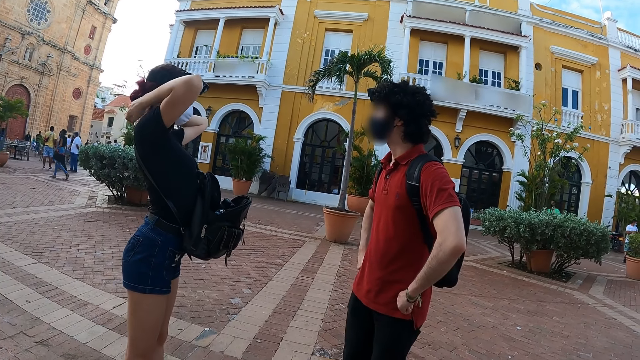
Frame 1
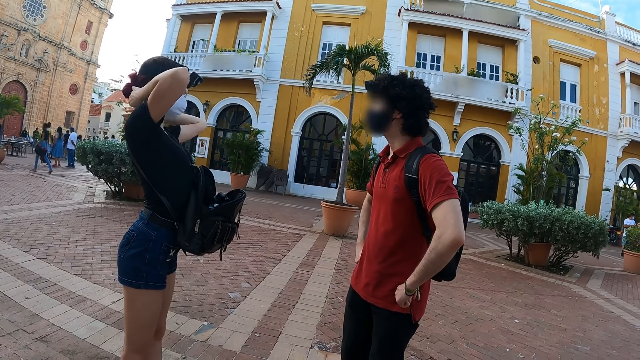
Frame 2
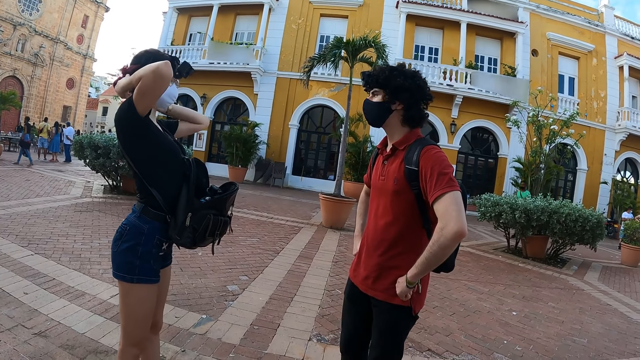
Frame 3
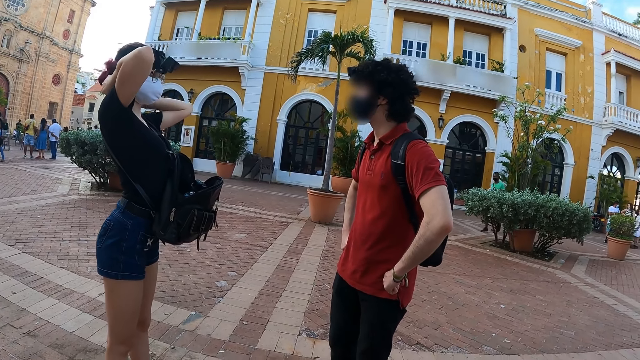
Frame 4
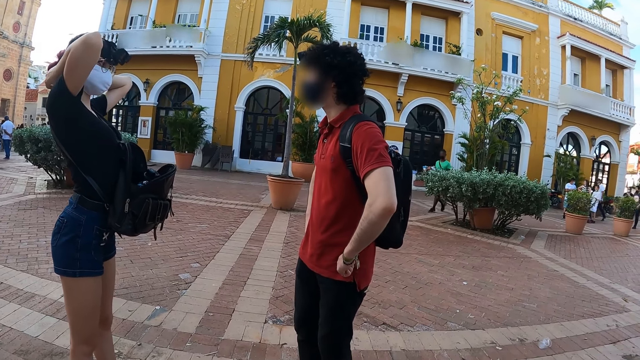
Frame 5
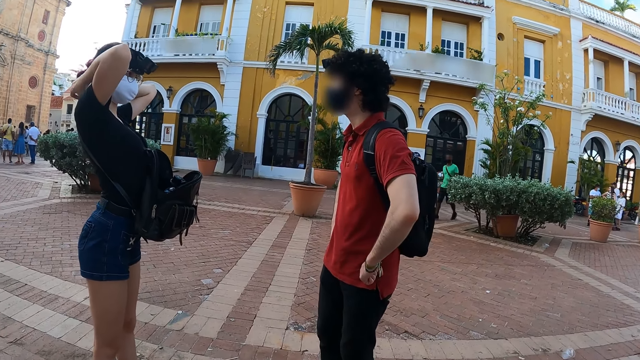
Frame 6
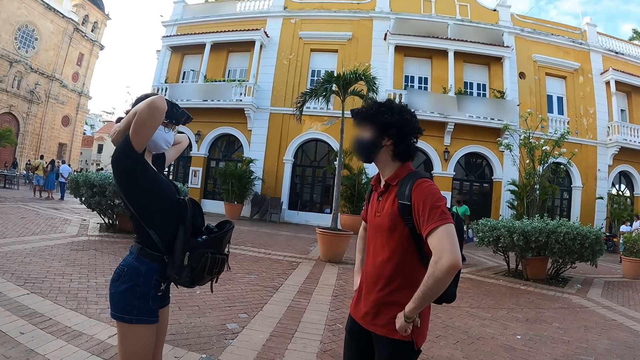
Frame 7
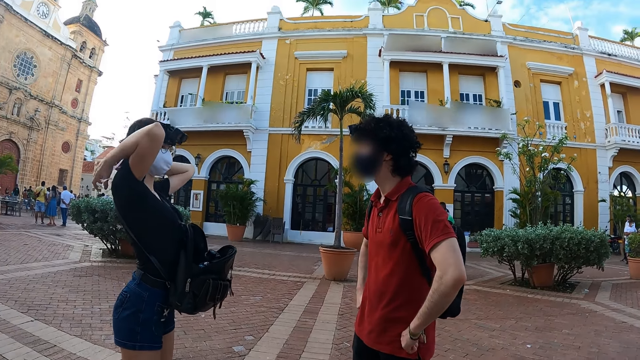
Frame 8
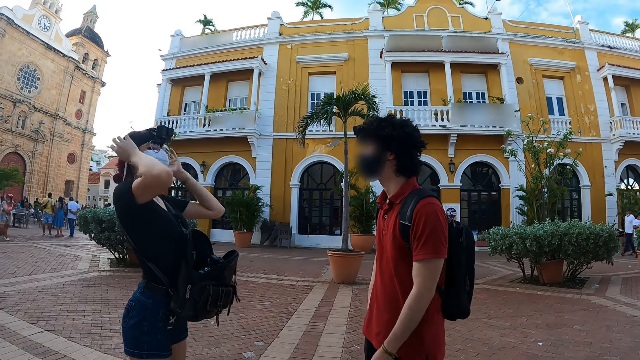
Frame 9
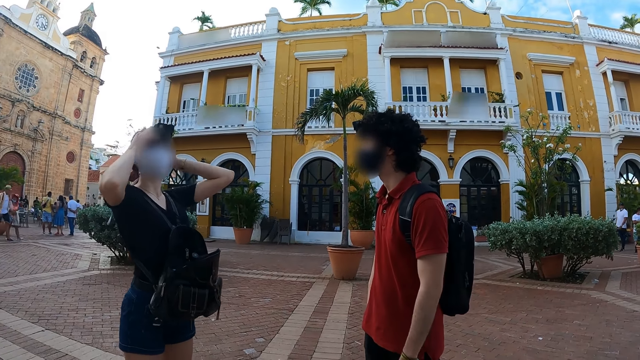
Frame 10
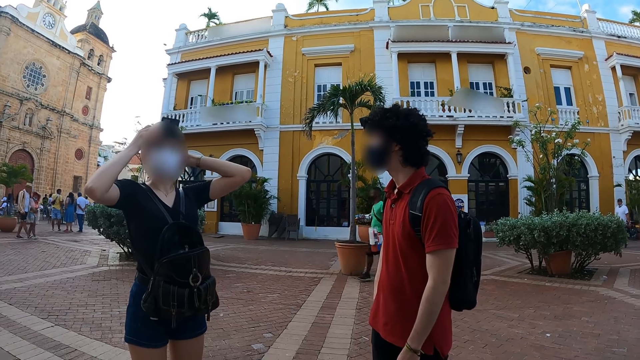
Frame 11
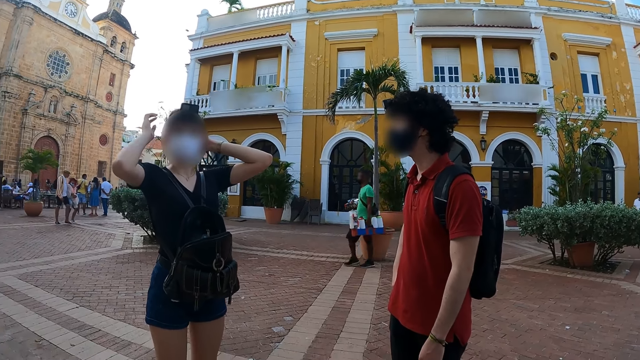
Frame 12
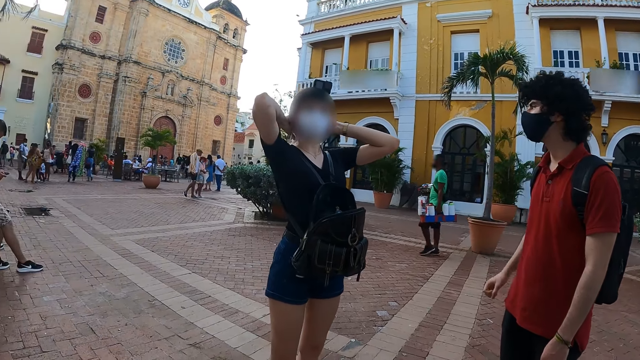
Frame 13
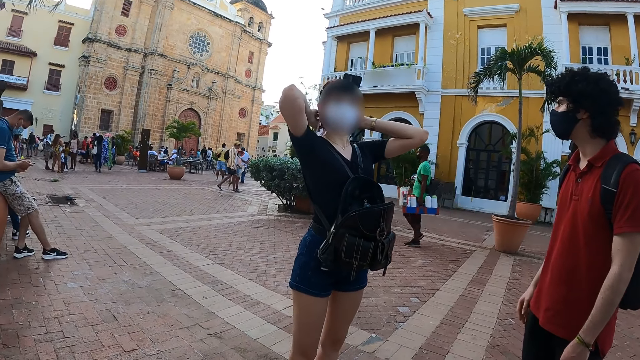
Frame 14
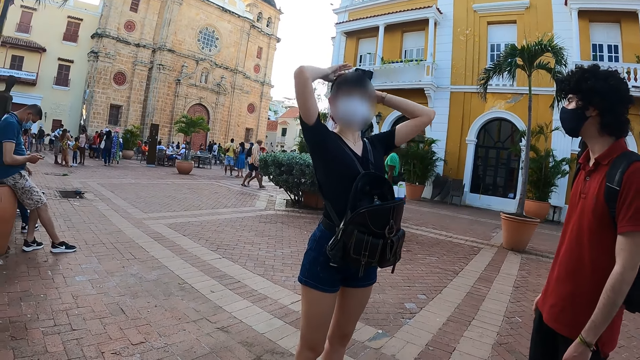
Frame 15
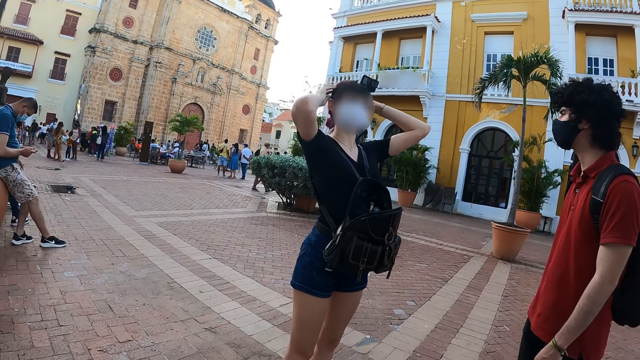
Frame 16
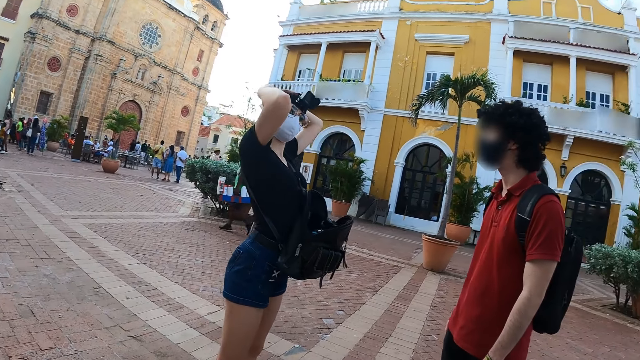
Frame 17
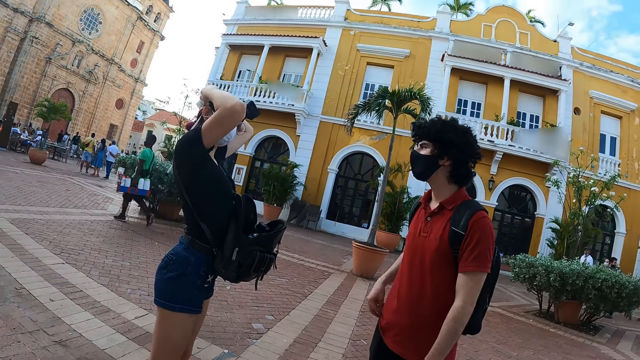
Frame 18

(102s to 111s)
The man stands arms akimbo. The woman adjusts the camera. The camera wearer looks around.

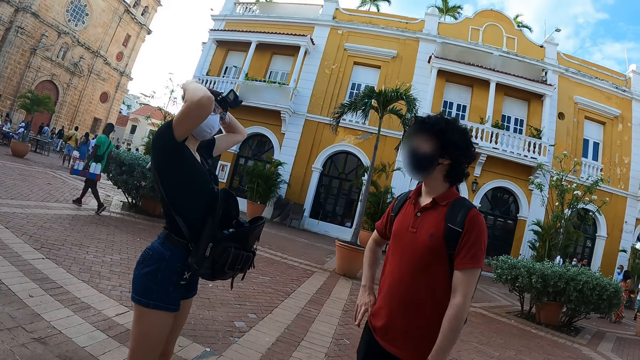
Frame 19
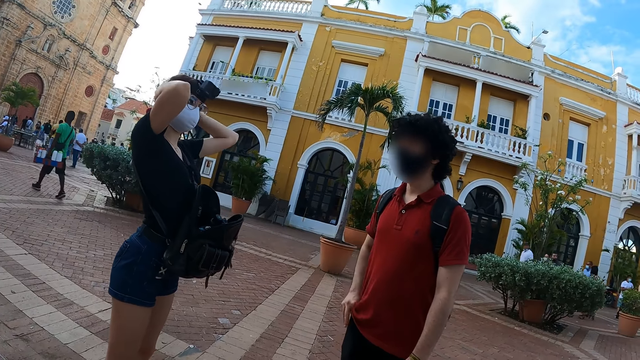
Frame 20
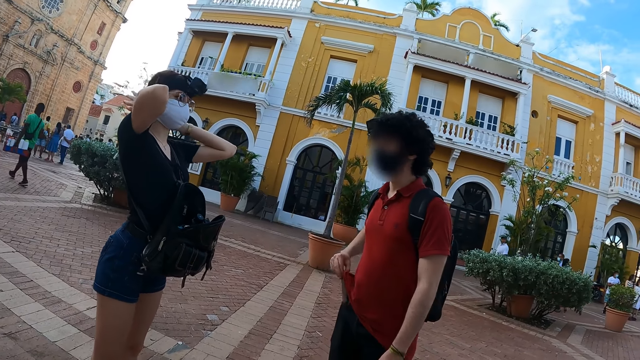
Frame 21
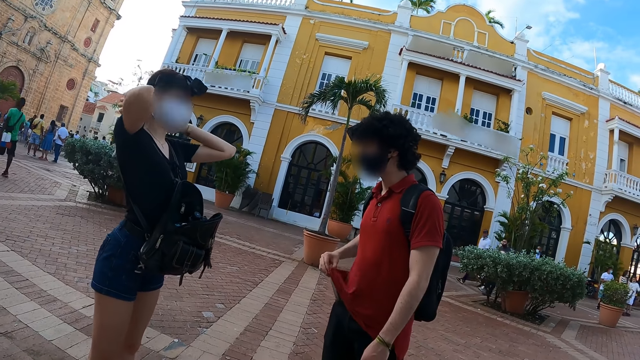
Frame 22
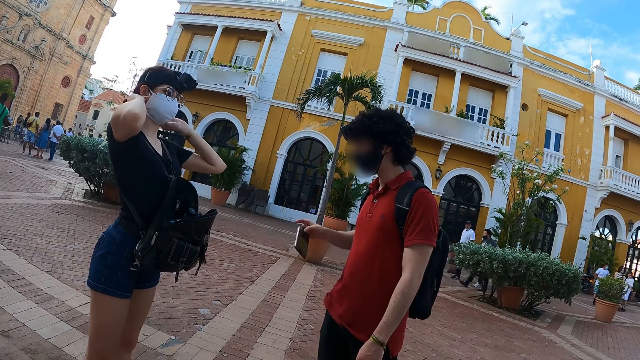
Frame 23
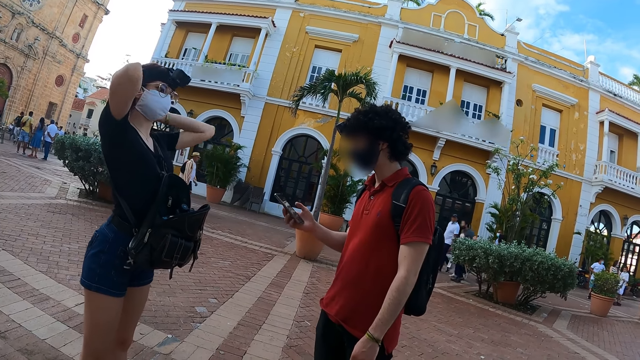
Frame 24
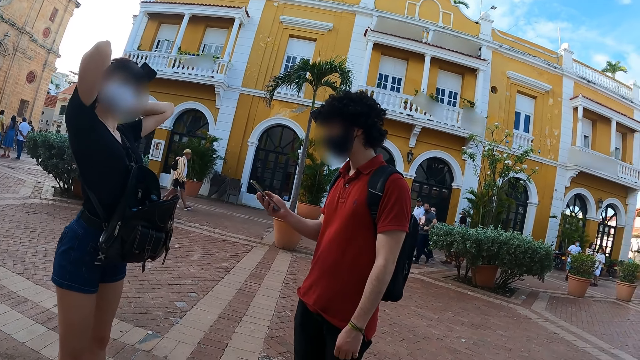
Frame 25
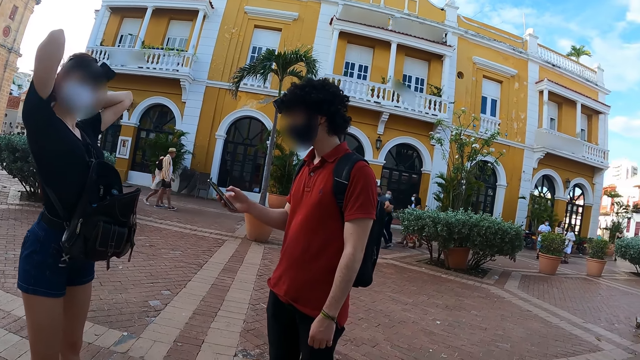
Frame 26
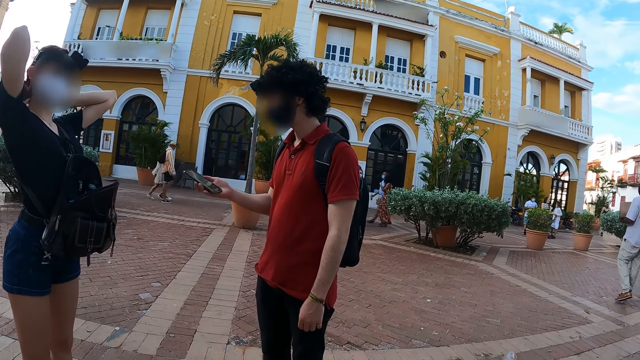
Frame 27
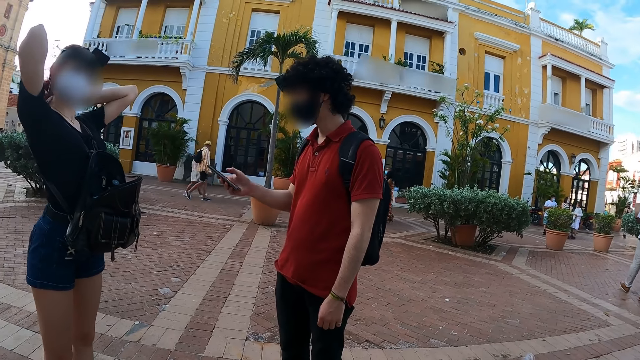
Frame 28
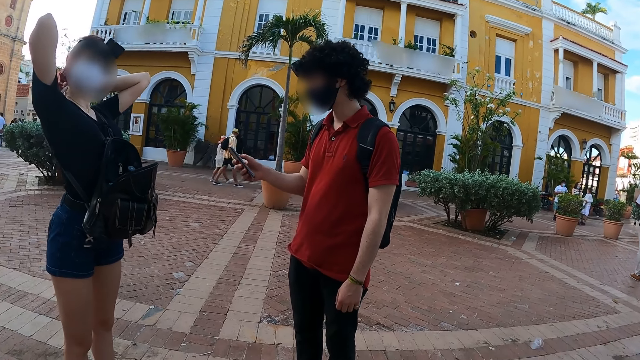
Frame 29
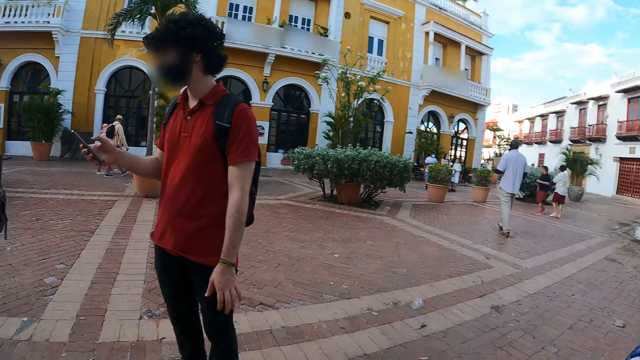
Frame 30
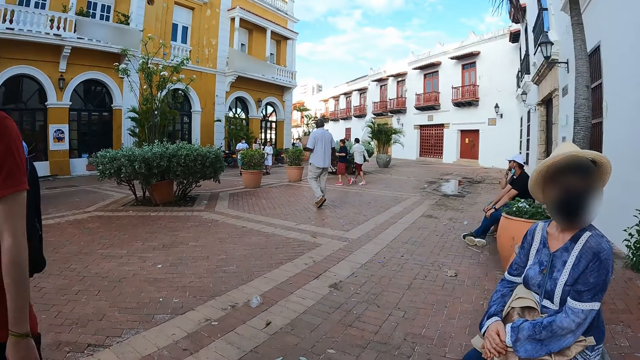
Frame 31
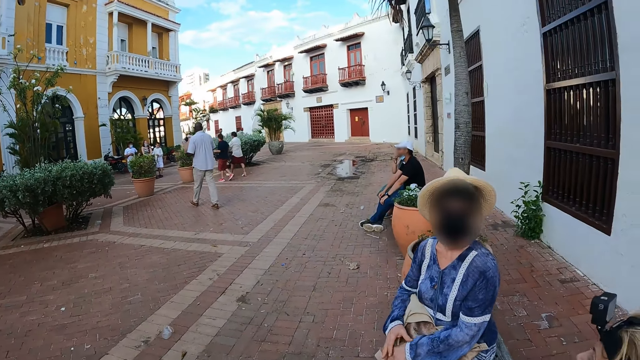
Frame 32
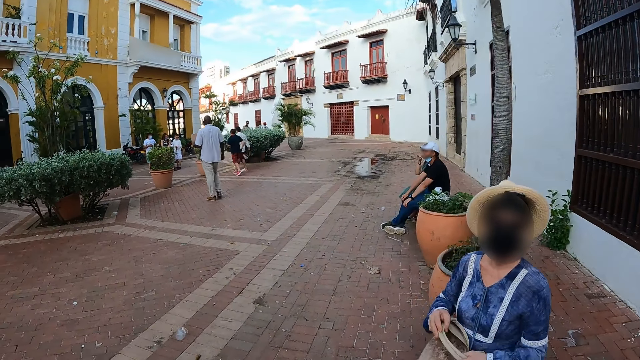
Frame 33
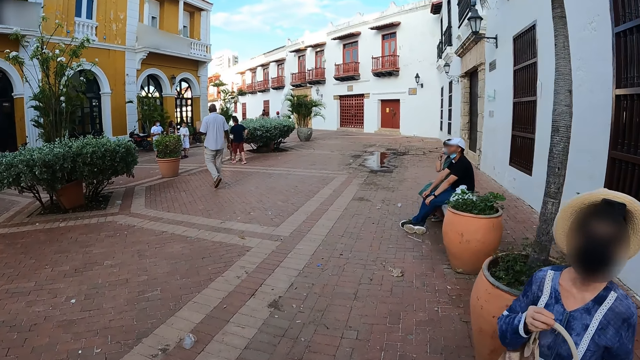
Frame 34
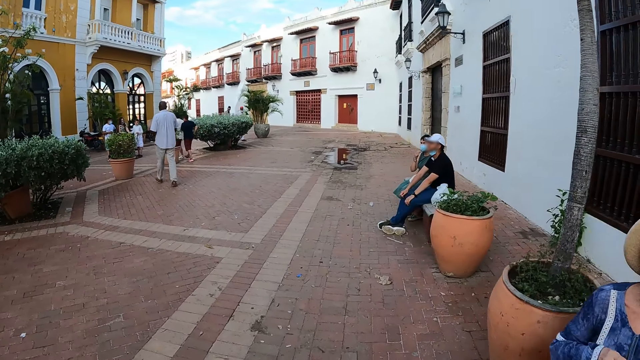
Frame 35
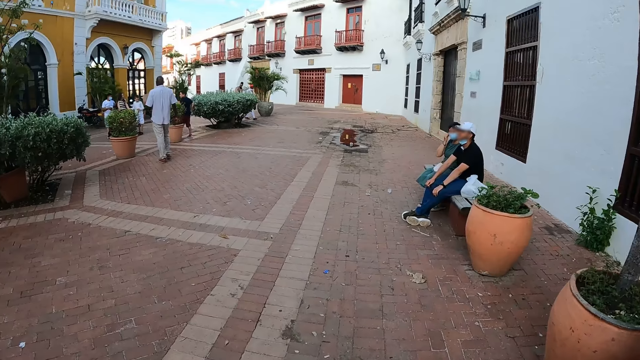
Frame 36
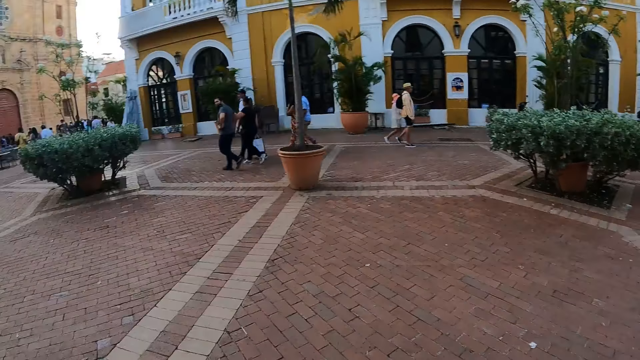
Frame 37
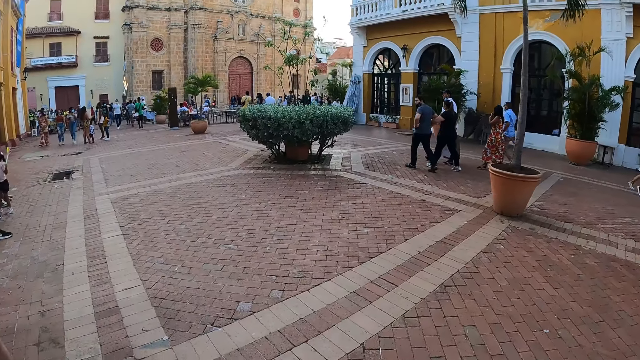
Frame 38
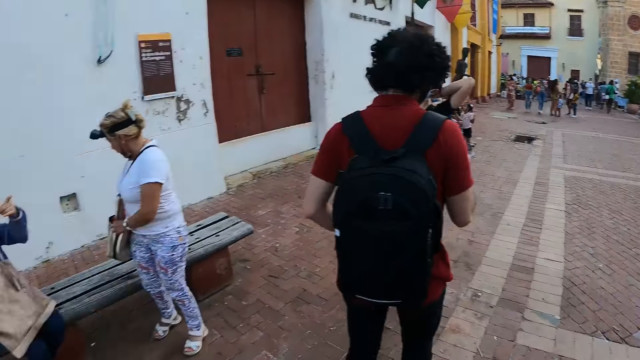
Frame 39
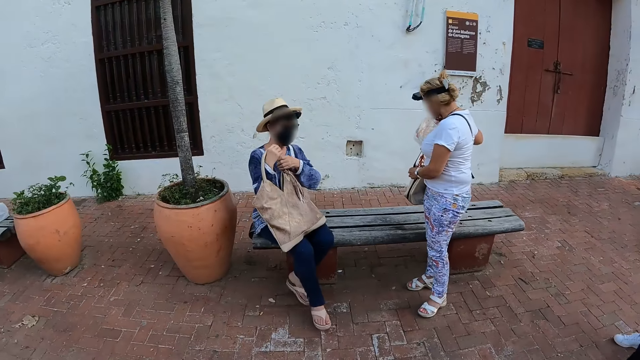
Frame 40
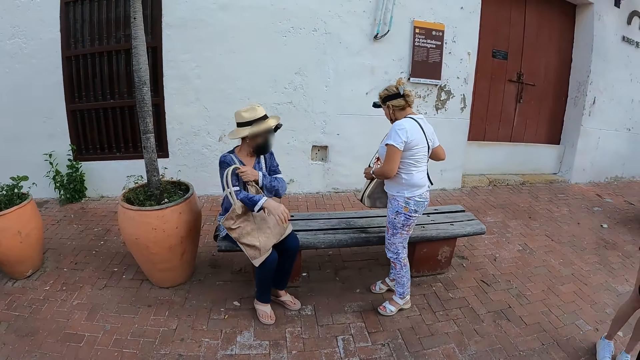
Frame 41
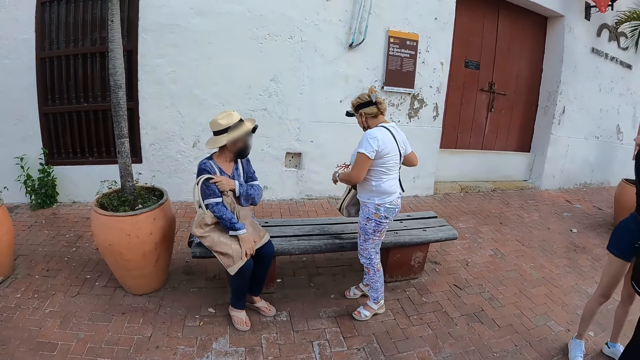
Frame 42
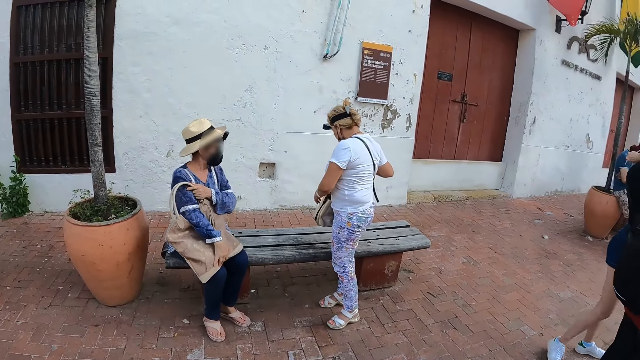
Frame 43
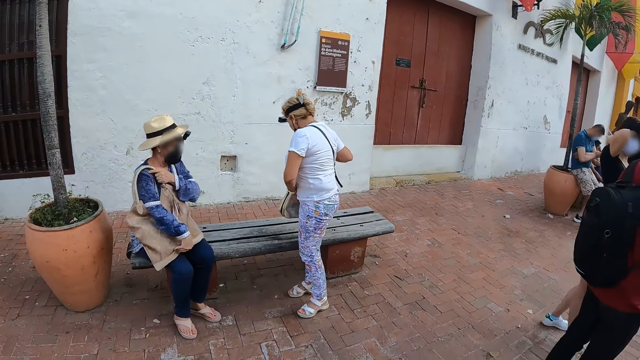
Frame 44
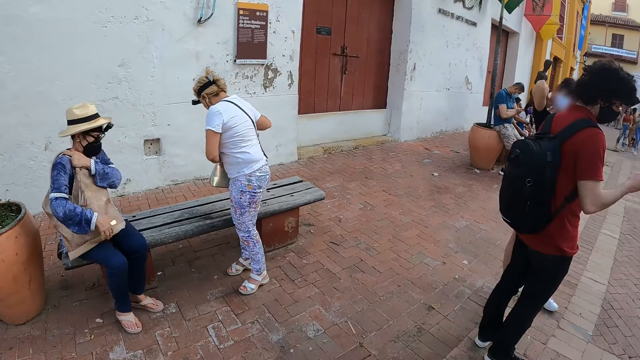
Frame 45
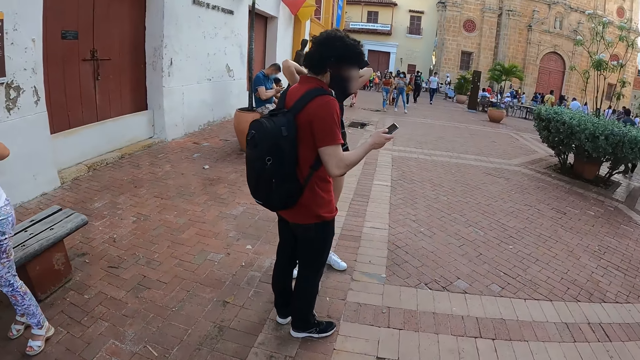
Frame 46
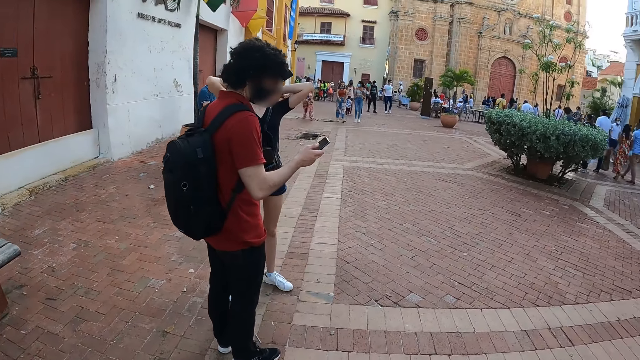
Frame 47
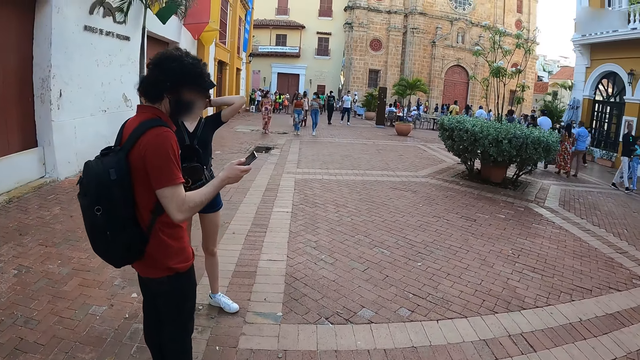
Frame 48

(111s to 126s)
The man picks up the phone from the pocket with his right hand. He operates the phone with his right hand. The camera wearer looks around. A woman holds a bag with both hands.
